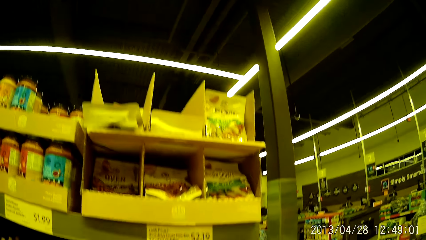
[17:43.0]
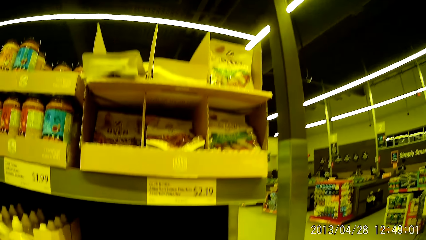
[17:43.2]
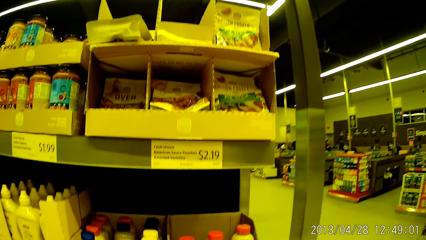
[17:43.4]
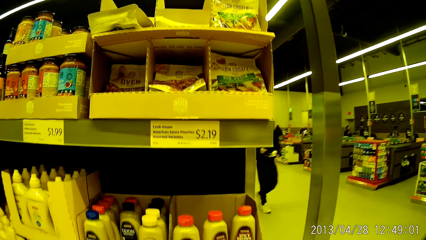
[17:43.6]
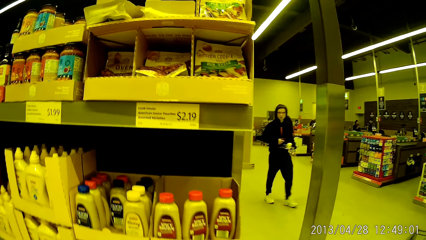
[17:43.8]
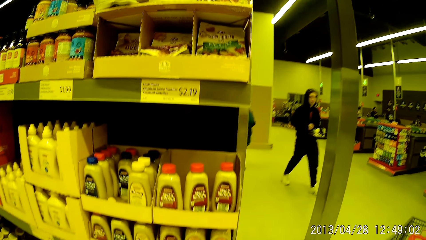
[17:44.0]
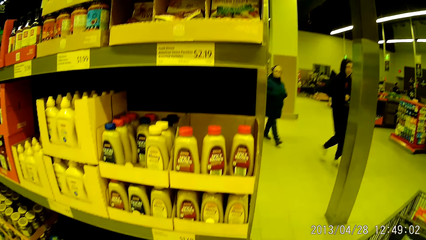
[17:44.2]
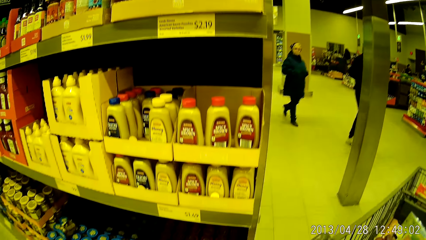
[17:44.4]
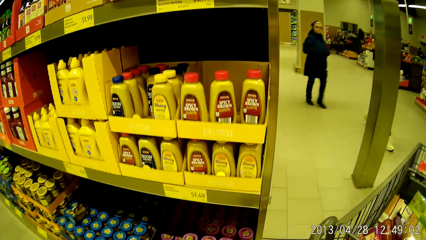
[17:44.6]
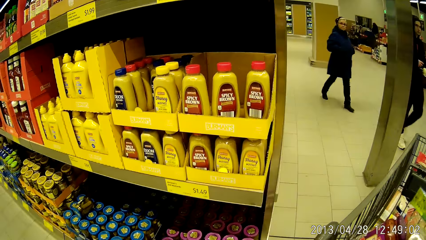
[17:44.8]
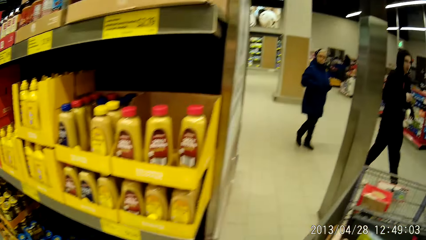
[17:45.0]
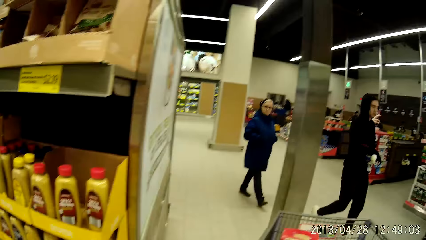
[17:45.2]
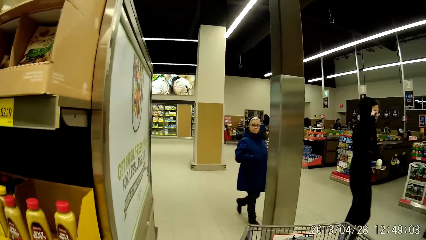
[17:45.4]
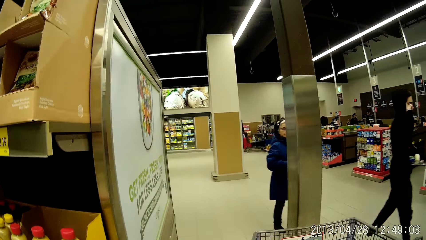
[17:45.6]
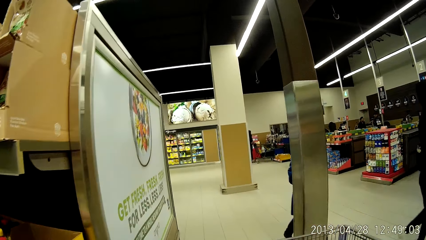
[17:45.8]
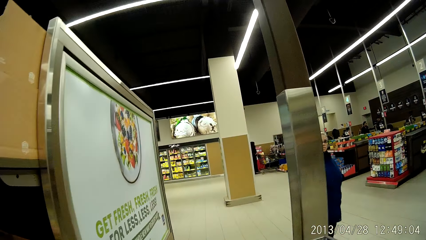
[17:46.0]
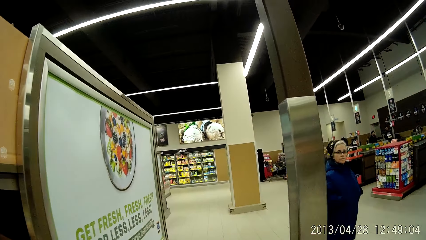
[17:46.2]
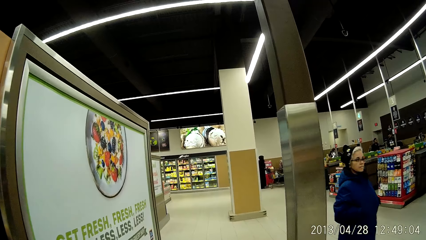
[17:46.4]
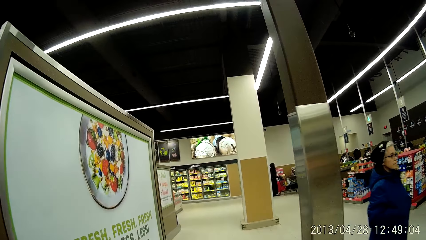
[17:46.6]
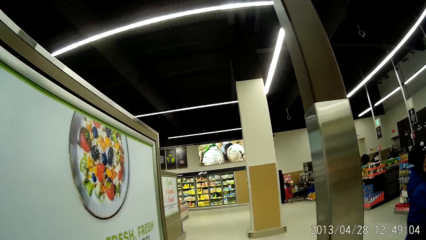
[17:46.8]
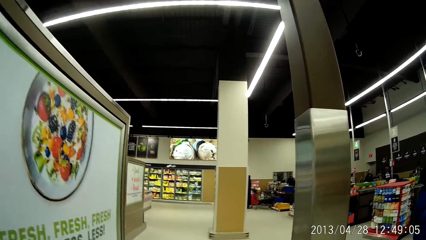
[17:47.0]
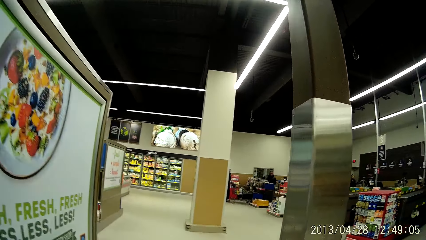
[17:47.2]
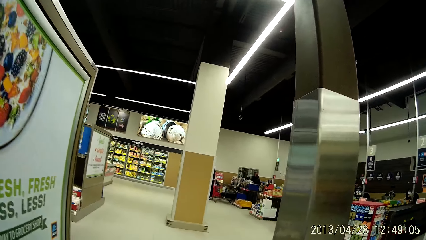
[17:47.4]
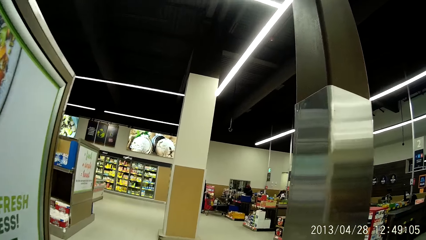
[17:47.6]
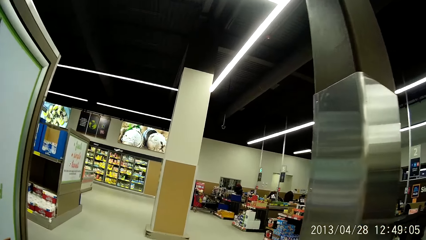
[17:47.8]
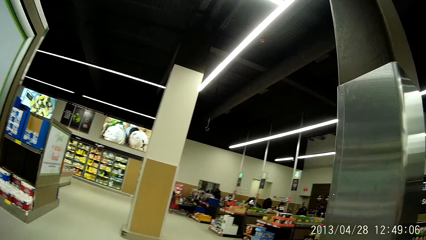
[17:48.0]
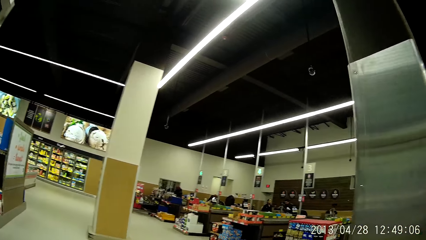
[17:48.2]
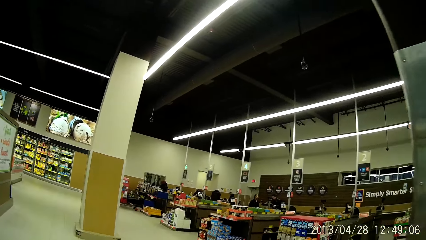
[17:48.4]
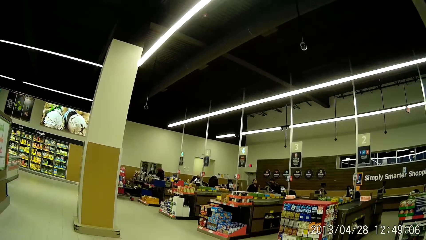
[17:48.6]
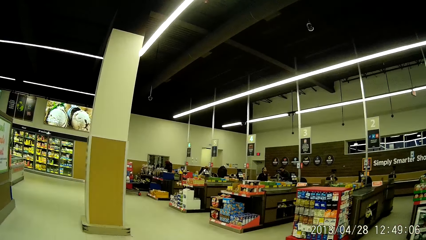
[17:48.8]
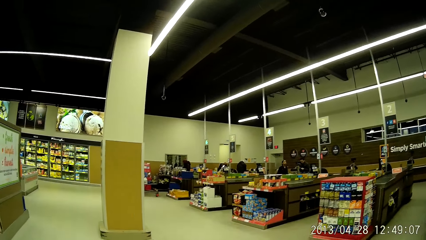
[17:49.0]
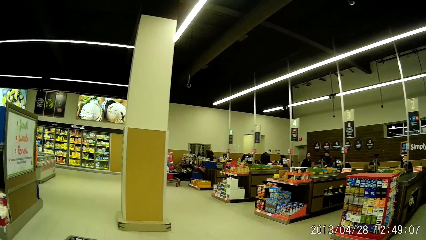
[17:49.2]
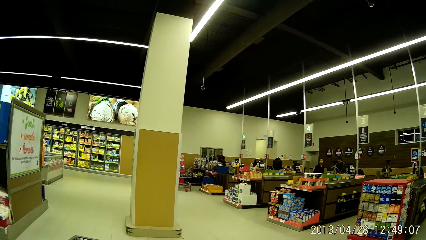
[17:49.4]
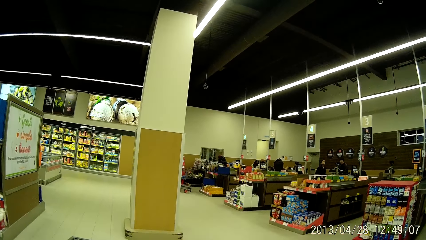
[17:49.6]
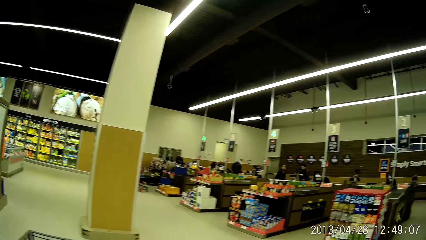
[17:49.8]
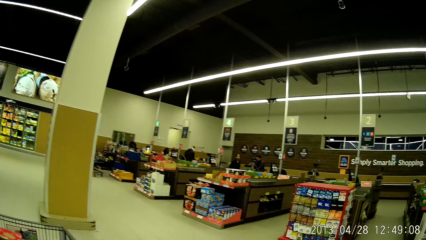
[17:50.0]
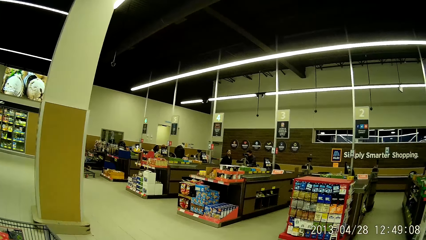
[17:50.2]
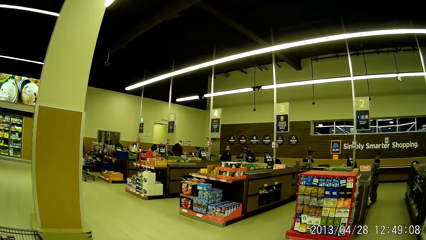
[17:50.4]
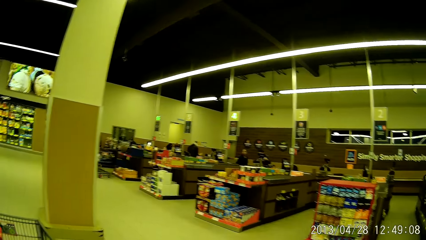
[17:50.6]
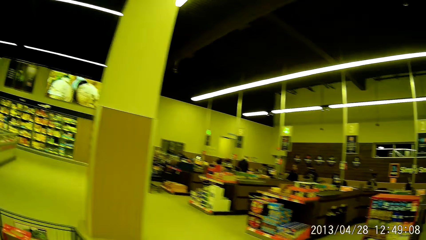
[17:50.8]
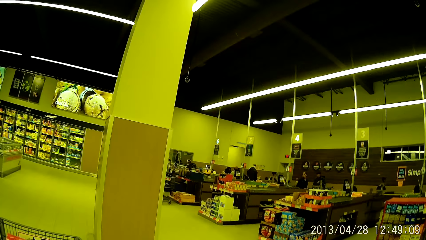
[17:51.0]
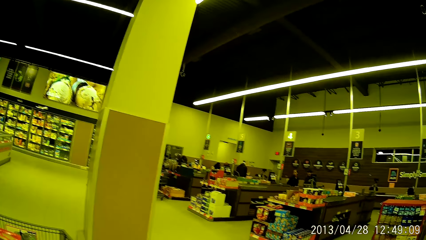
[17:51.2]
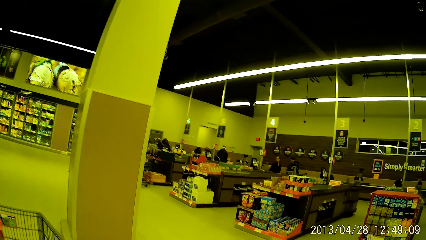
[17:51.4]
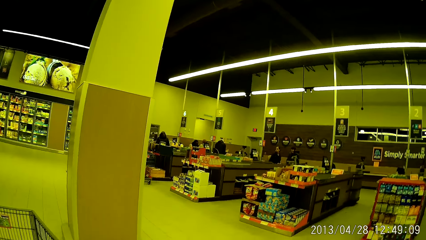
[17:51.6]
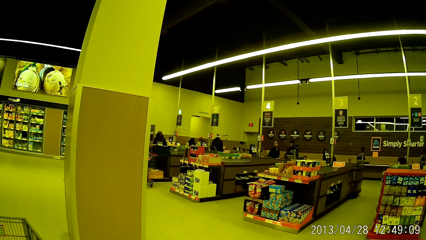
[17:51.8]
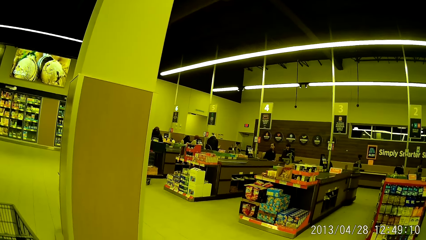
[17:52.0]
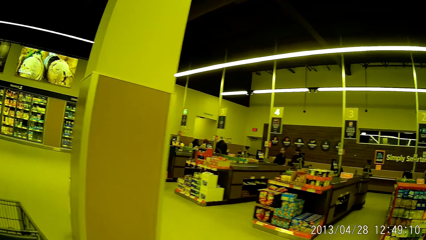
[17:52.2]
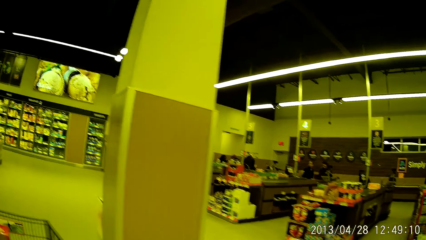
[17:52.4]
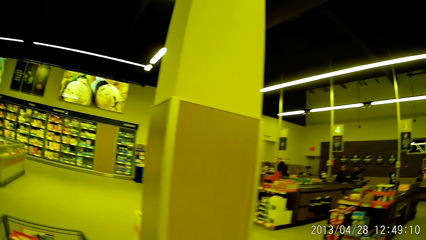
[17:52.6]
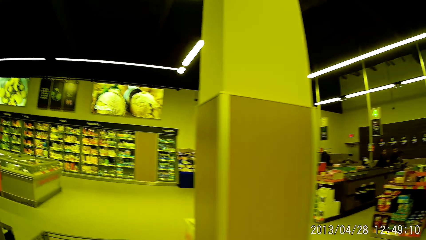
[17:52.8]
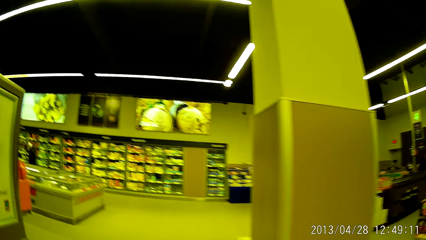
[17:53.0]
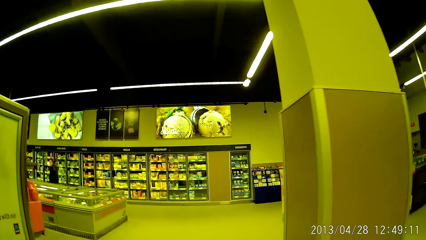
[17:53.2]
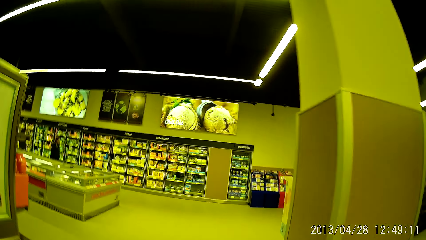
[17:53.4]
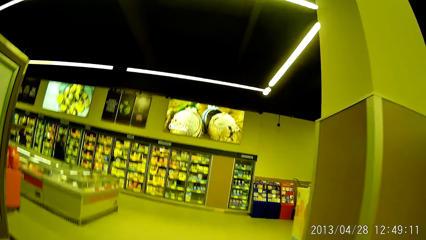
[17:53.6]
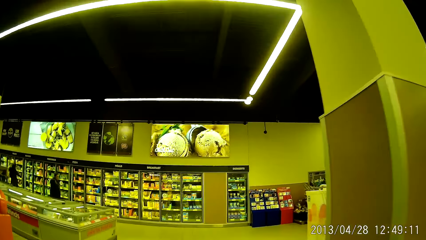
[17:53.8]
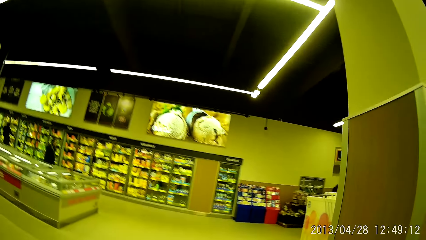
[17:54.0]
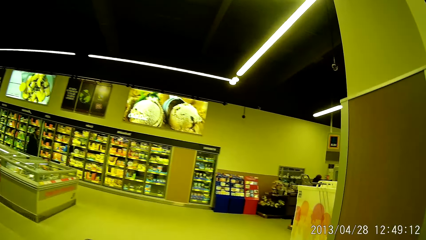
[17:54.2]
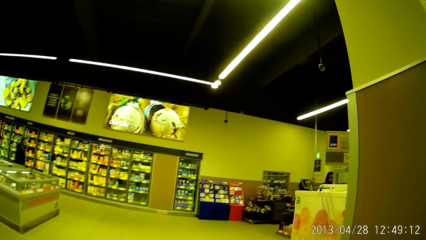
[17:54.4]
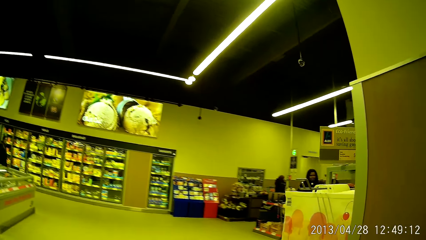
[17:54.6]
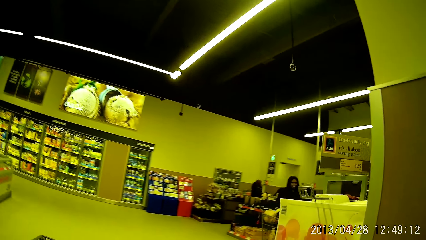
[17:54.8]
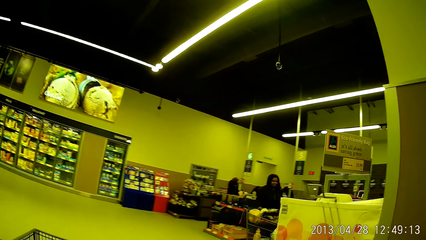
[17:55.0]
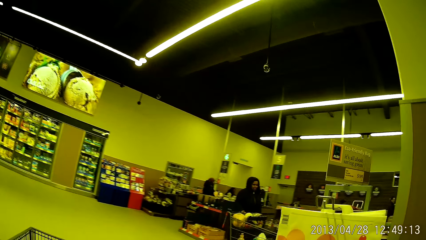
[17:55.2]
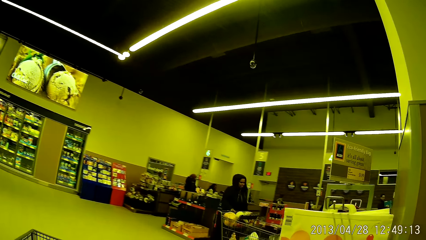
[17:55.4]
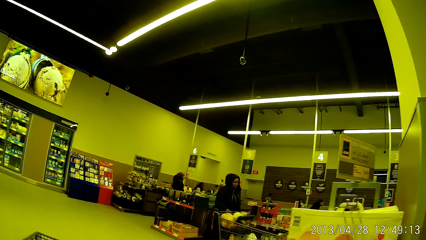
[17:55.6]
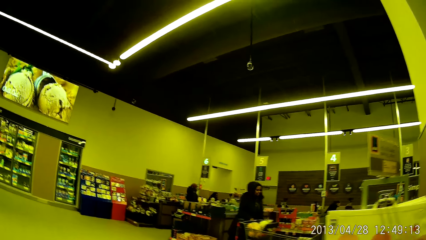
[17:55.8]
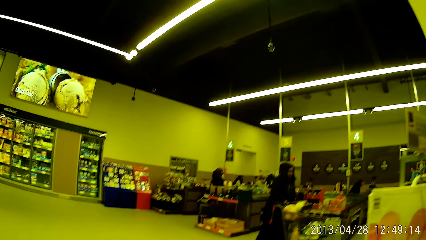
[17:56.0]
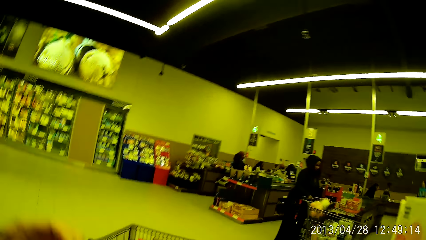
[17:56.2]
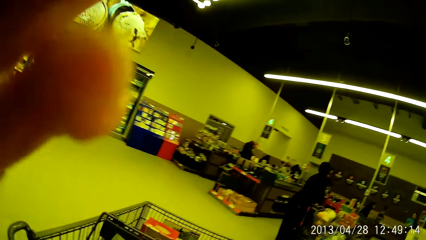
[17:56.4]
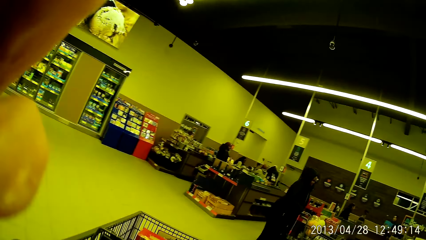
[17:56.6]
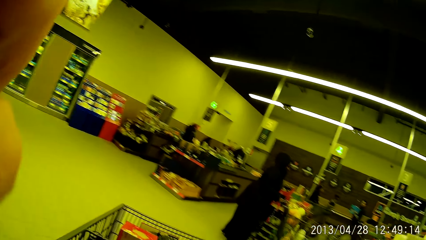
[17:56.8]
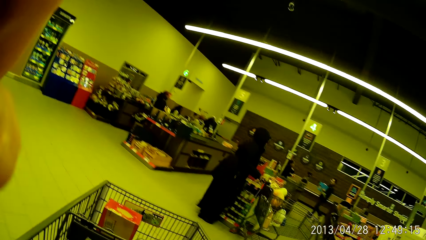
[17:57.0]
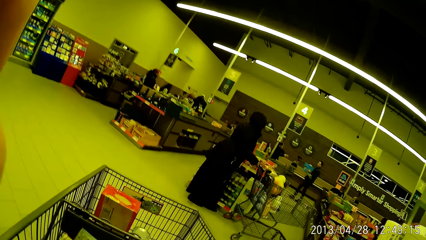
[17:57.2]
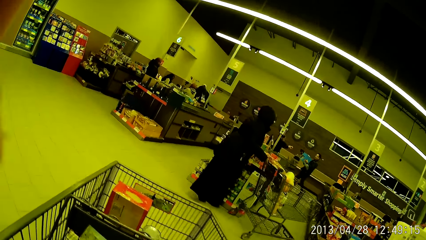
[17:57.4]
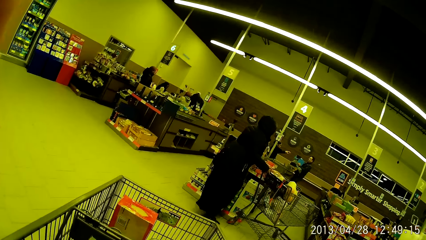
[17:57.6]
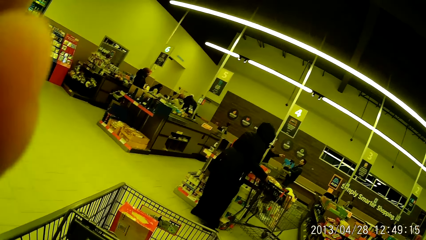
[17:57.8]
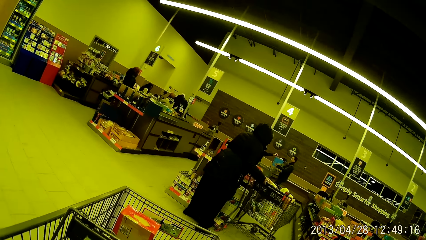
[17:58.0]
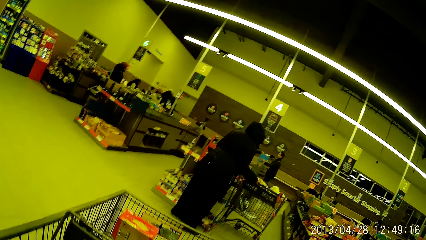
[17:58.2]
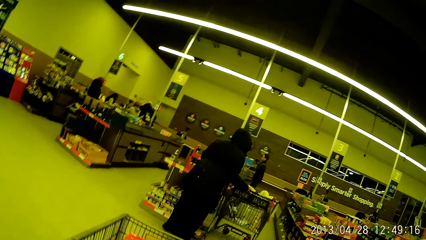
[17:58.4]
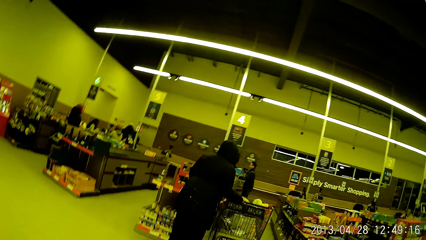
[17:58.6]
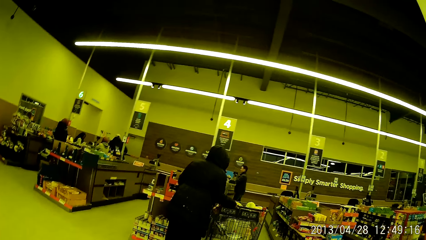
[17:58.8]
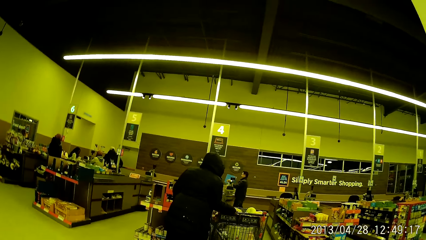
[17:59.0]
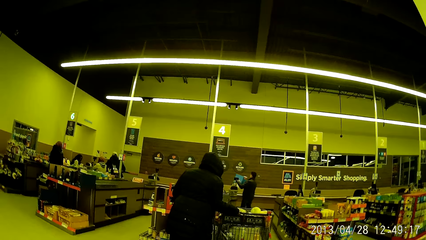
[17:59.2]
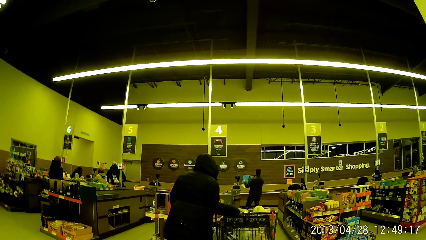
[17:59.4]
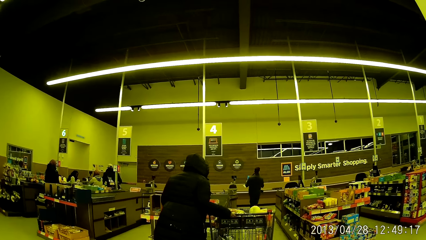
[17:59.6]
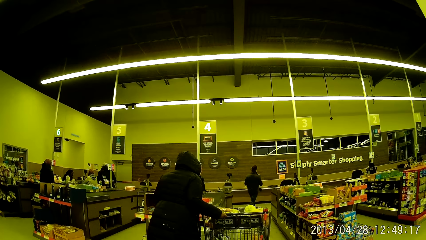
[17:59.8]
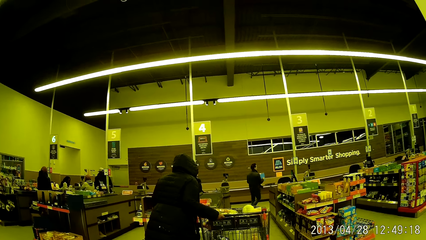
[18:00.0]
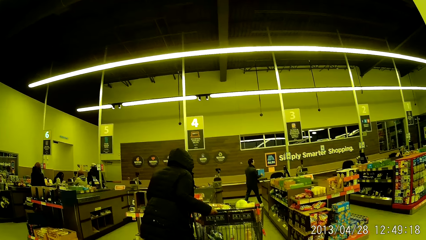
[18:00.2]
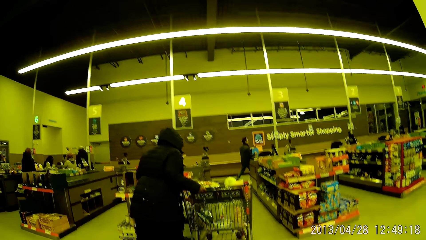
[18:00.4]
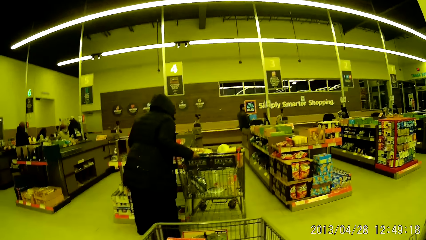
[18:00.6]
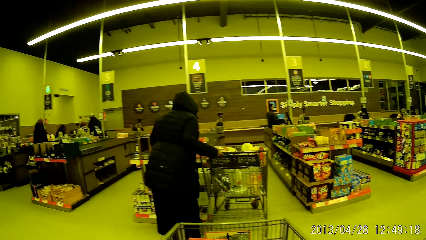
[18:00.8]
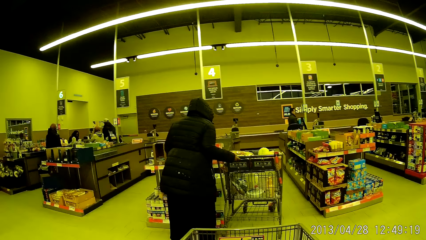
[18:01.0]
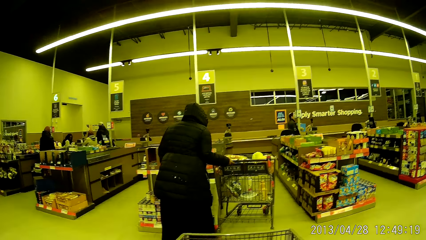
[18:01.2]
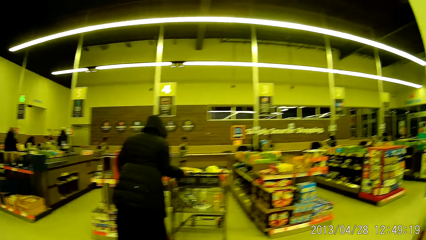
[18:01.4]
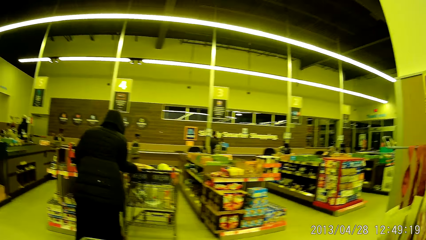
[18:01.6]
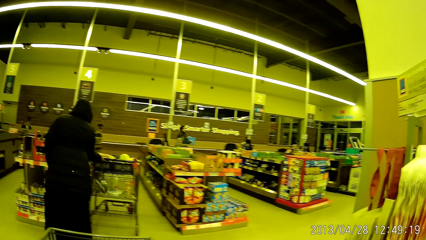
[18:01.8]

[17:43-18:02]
The camera wearer pushes the trolley forward. They stand behind a woman.
